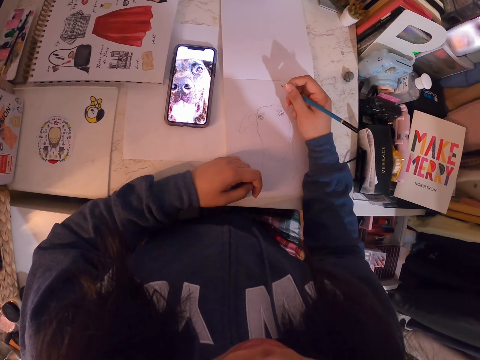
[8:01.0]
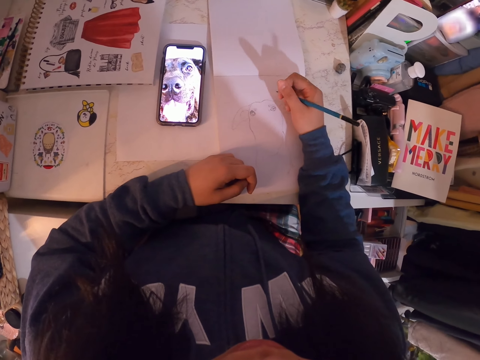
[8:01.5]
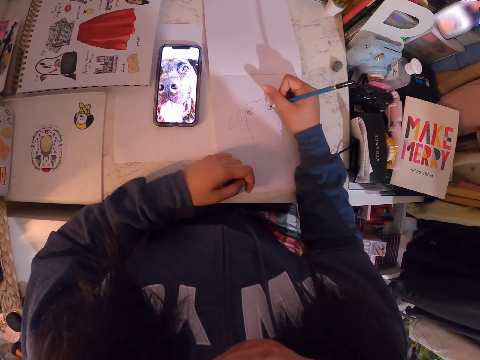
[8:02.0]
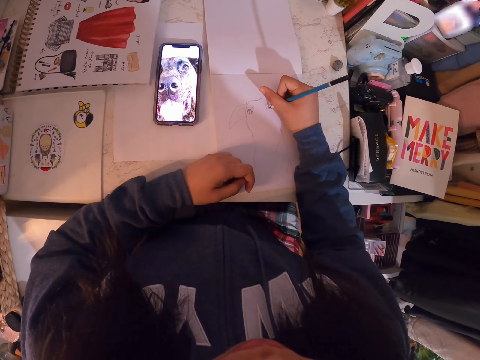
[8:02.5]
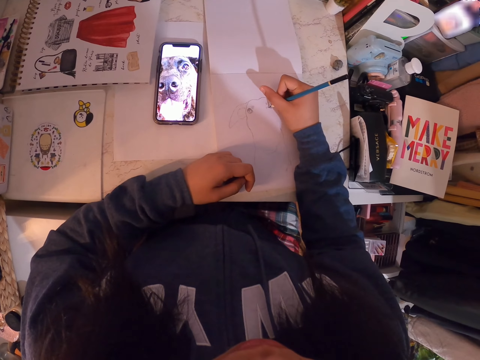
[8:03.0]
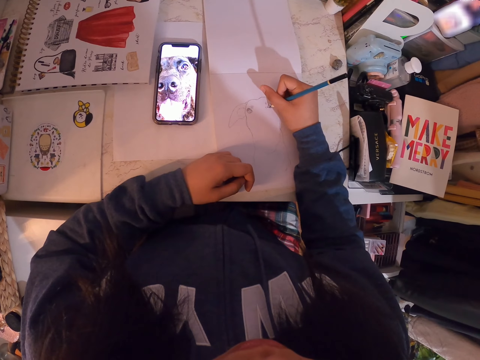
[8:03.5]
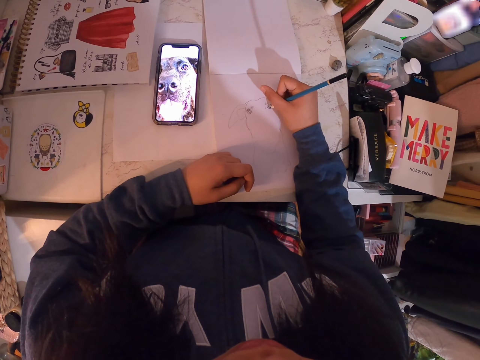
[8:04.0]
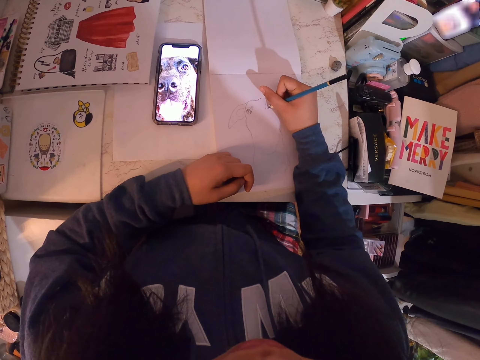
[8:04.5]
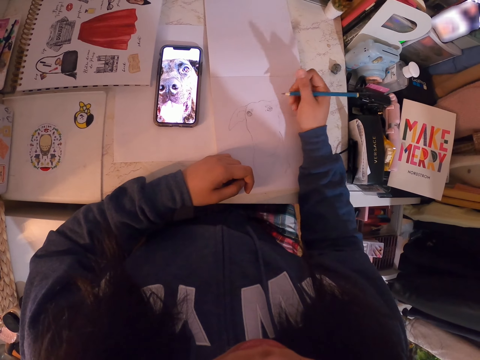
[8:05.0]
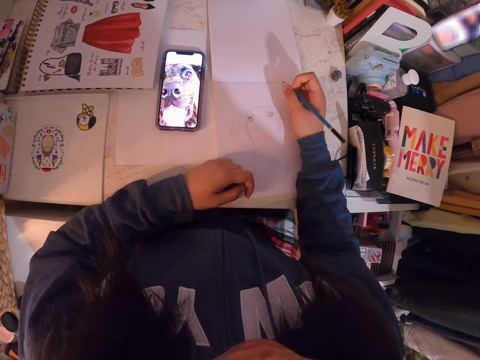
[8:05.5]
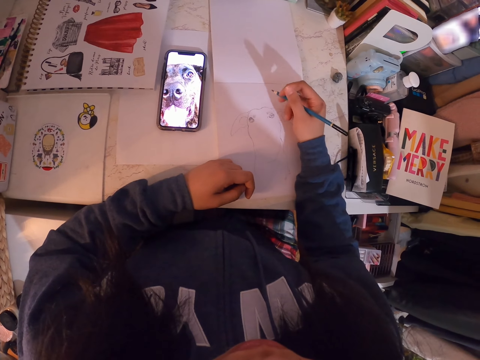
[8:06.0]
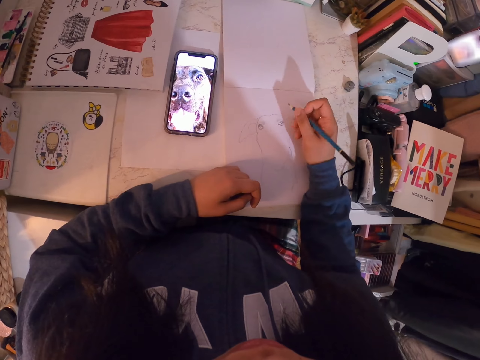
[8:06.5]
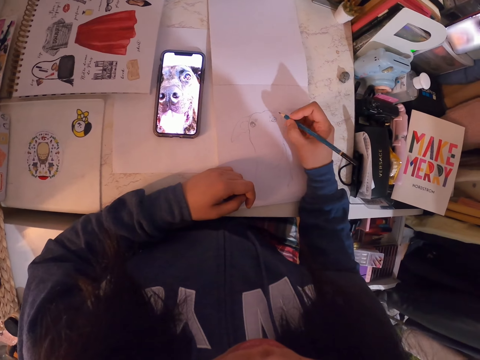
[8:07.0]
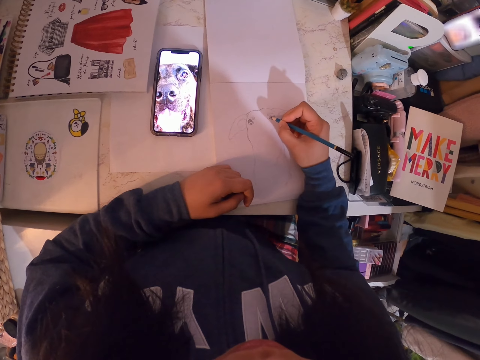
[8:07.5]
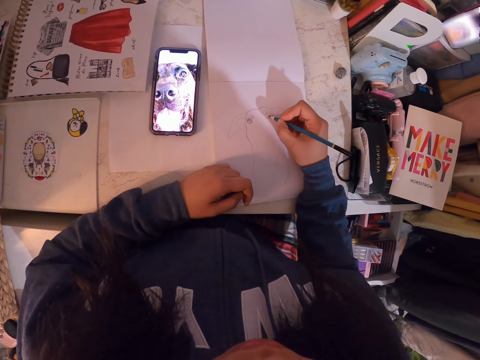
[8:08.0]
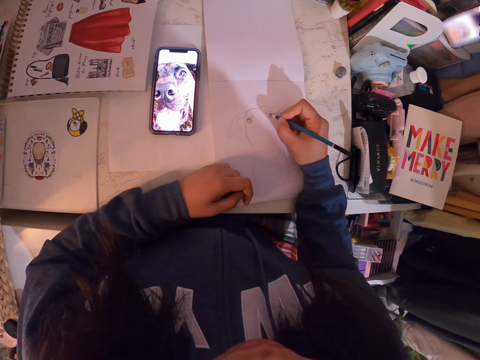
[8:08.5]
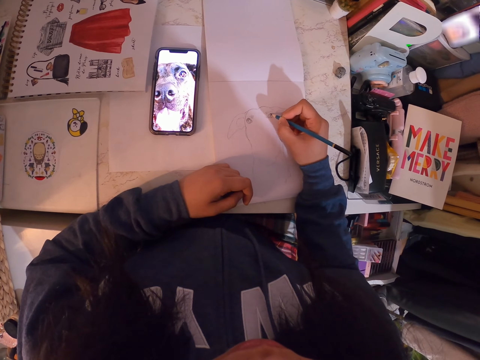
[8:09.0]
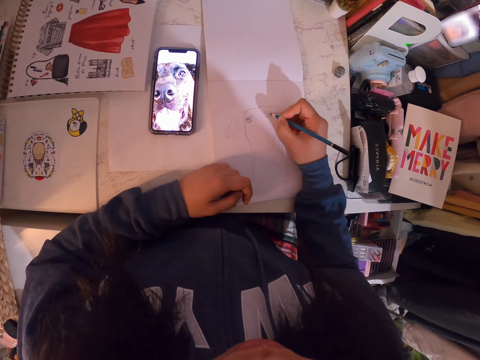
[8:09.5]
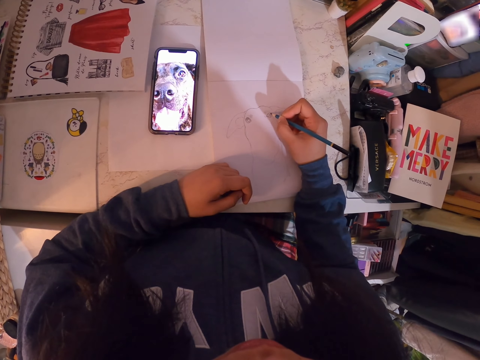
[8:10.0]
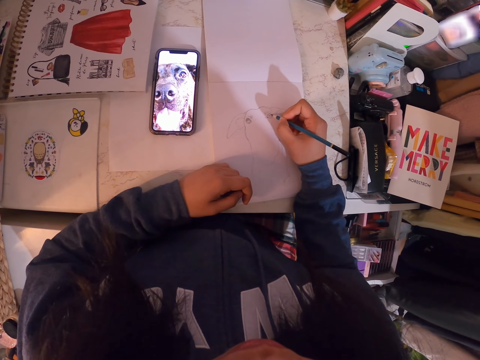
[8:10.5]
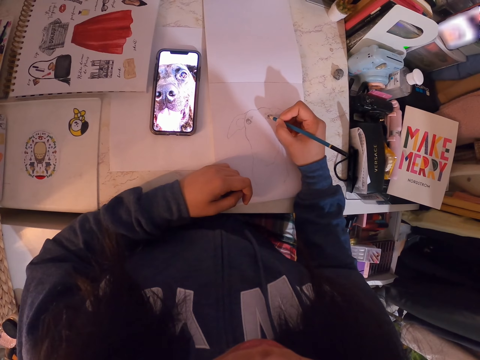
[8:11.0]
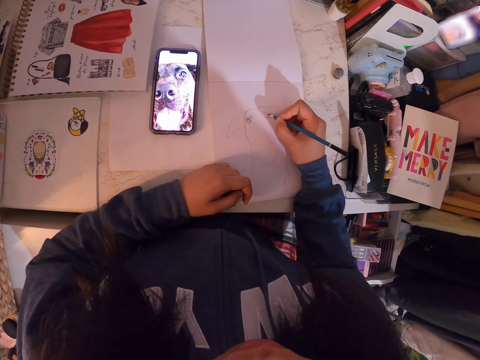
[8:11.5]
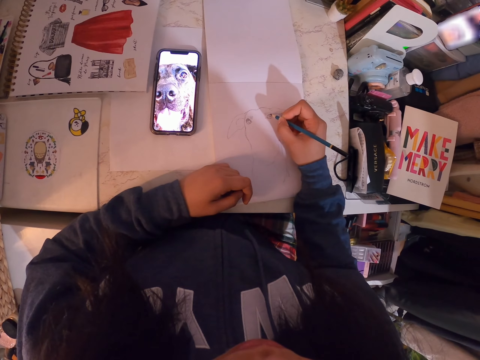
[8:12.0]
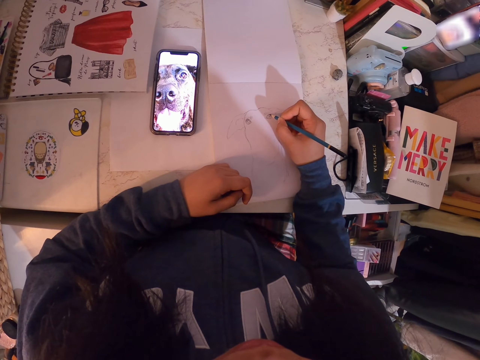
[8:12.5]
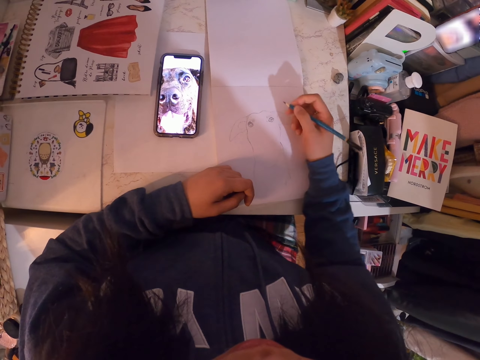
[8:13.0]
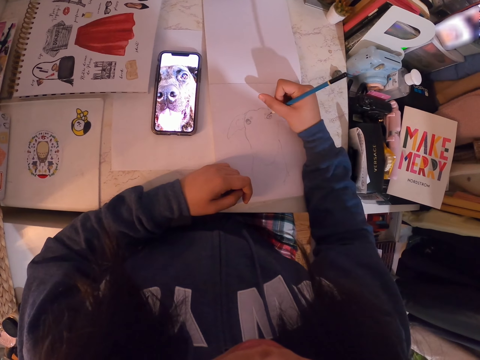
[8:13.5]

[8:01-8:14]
The camera wearer draws on the book. They hold the pencil. They draw in the art book with the art pencil.

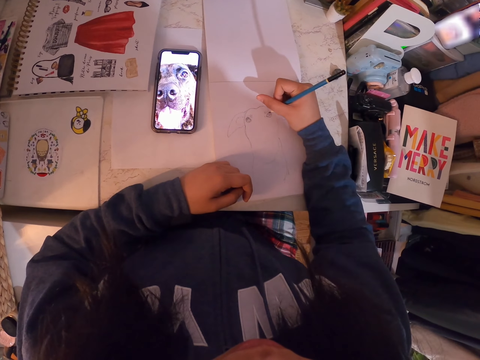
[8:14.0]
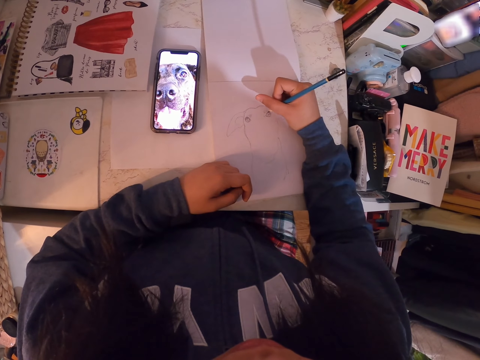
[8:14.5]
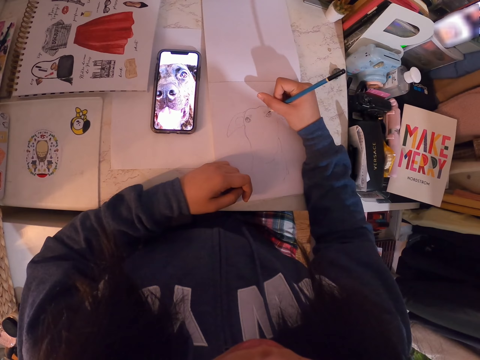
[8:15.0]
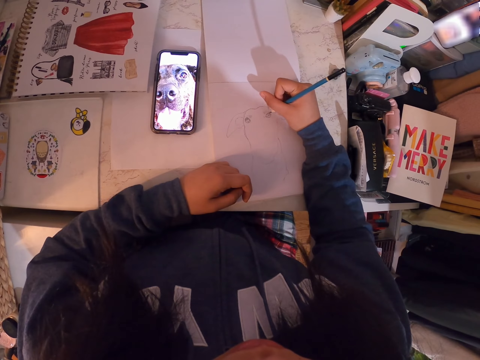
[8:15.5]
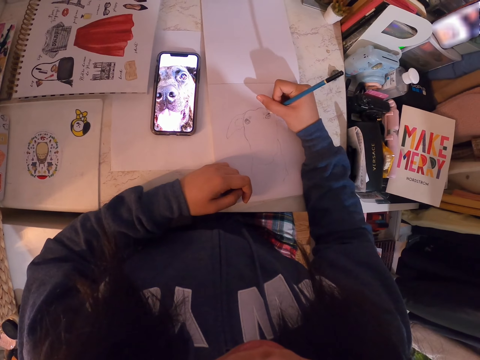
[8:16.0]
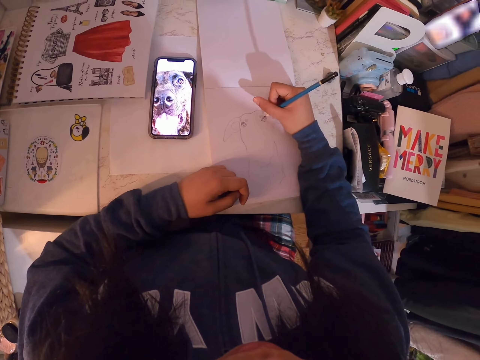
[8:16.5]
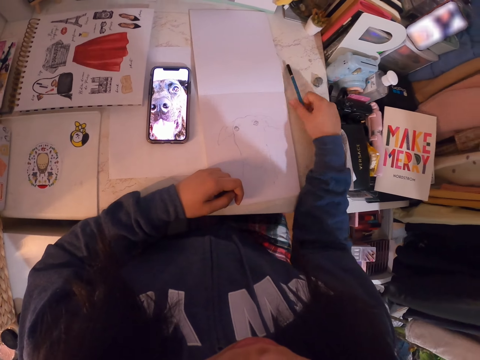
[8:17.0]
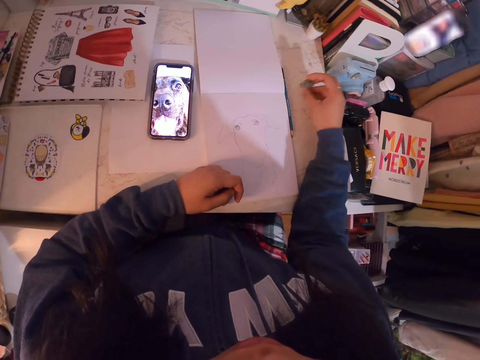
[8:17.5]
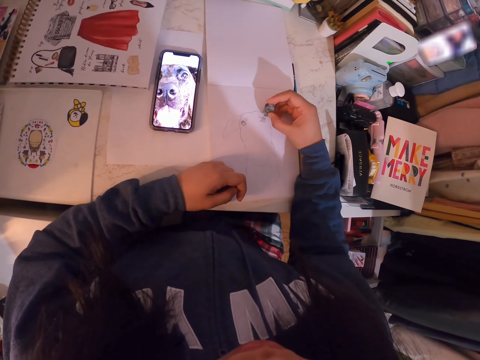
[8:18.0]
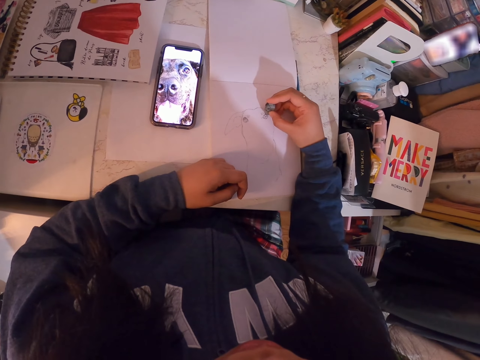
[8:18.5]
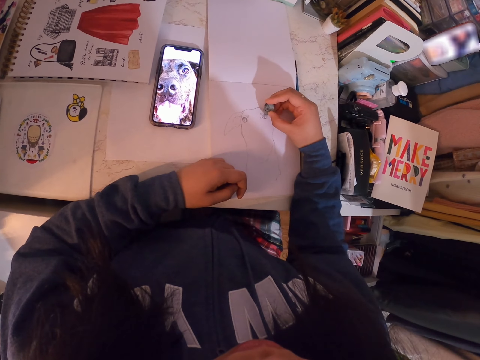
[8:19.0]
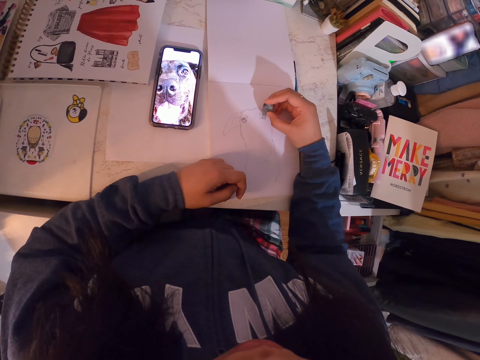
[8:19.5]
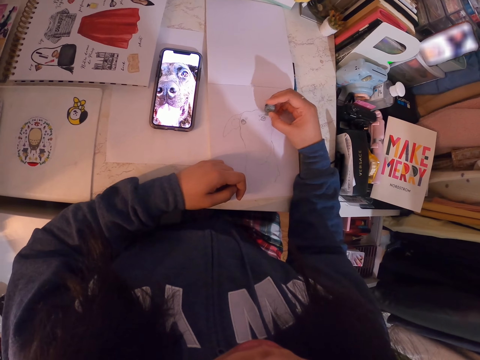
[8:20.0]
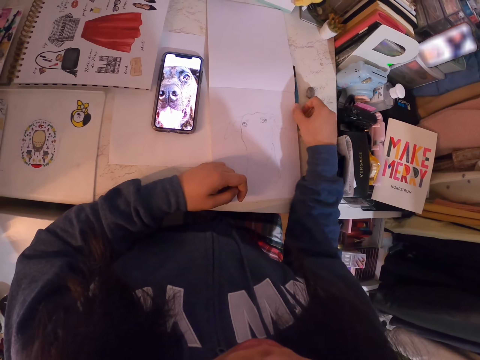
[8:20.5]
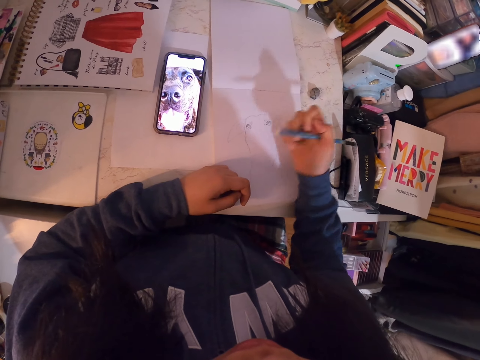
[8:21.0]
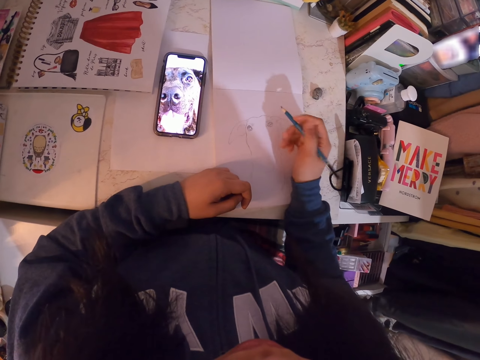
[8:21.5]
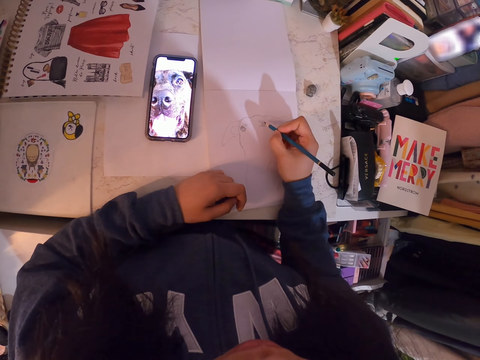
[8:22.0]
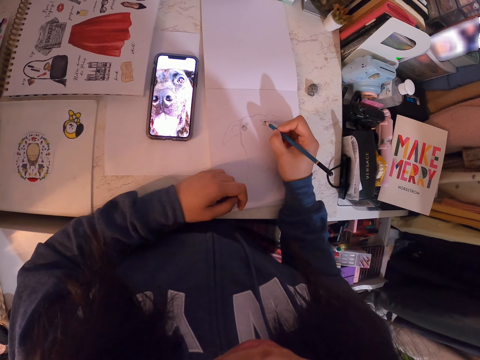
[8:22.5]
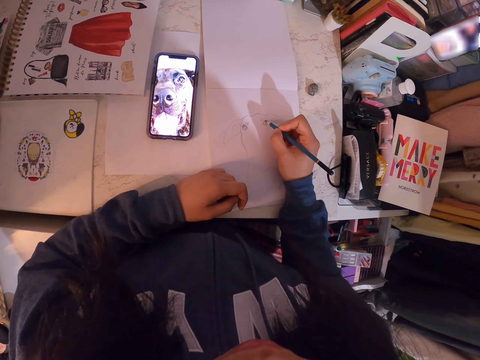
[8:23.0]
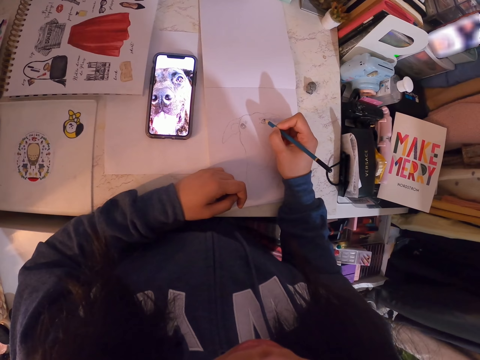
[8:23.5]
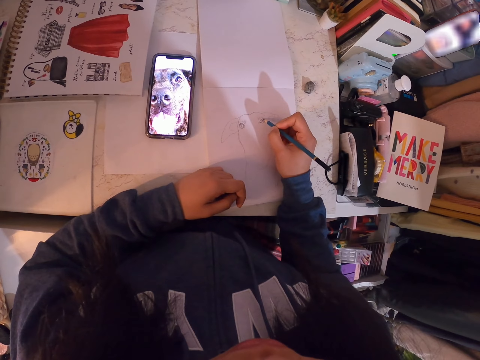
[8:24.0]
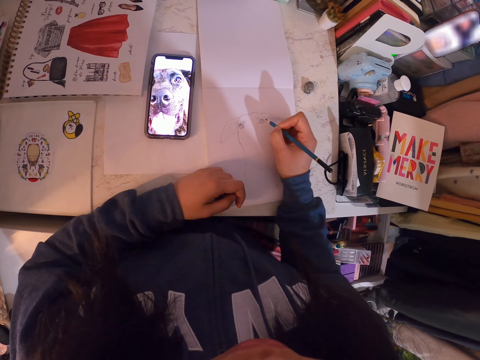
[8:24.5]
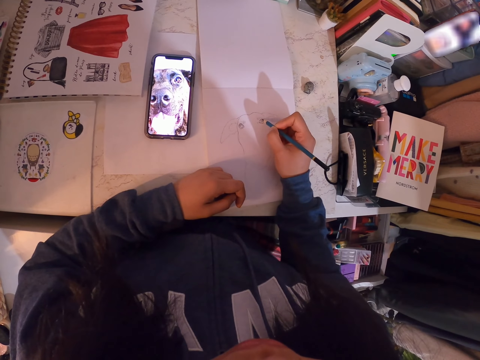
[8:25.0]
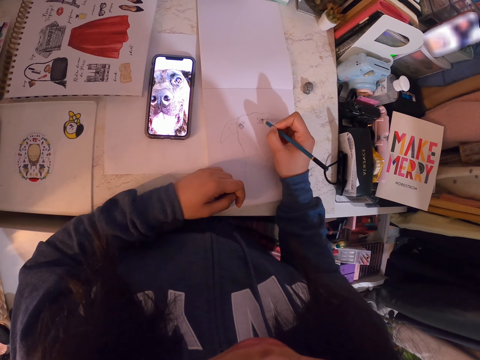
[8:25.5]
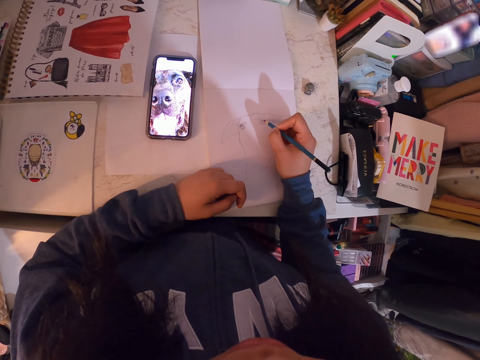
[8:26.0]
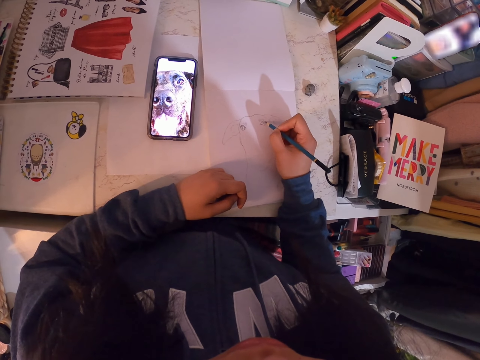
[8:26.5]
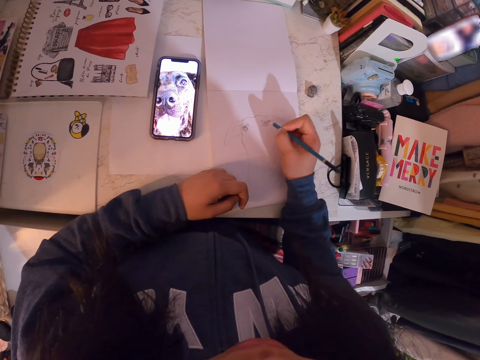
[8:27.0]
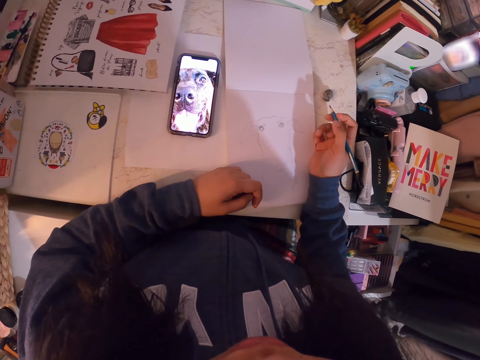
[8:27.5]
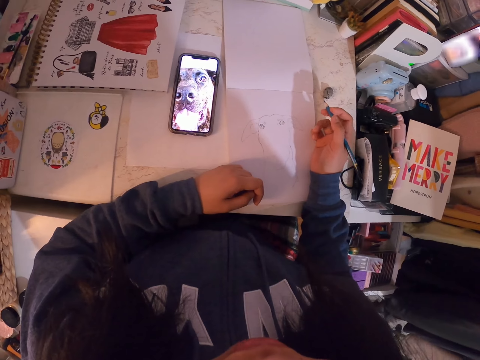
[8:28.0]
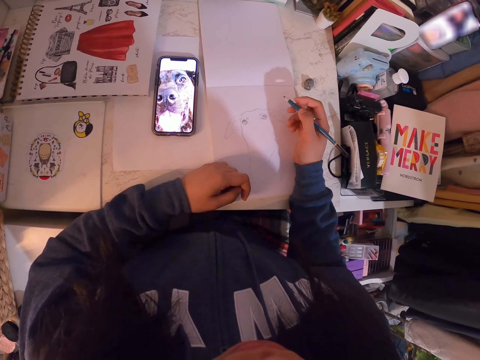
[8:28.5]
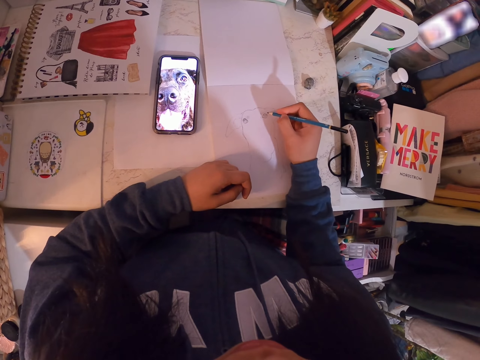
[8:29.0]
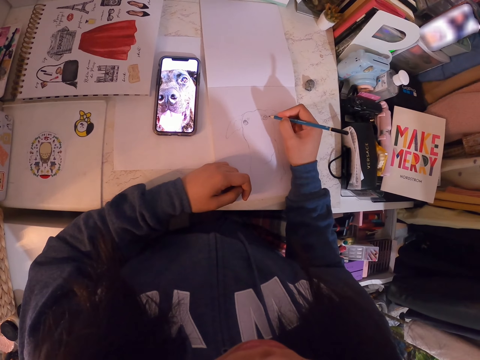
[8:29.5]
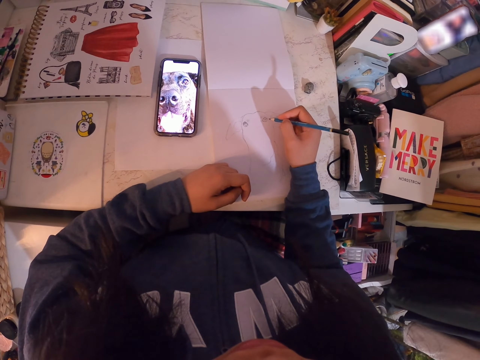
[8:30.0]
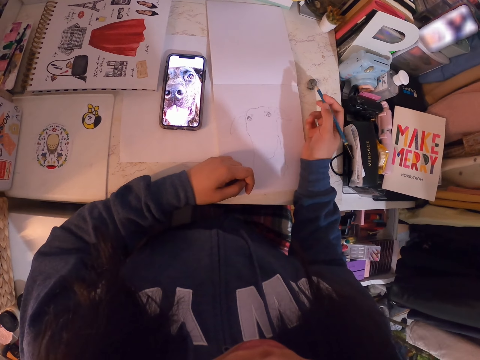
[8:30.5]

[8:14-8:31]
The camera wearer drops the art pencil on the table. They pick the rubber from the table and rub the drawing with the rubber. They drop the rubber on the table and pick the art pencil from the table. They rub the book with their hand. They draw in the art book with the art pencil. They hold the pencil. They draw on the book.
